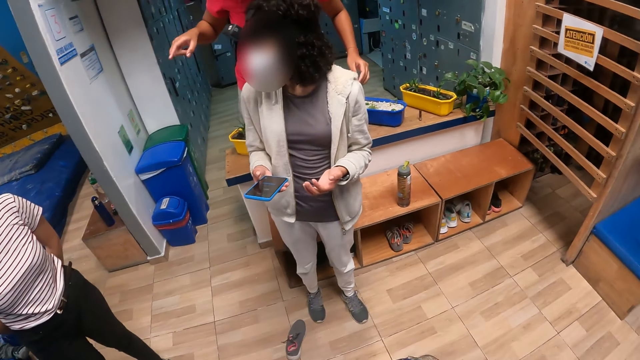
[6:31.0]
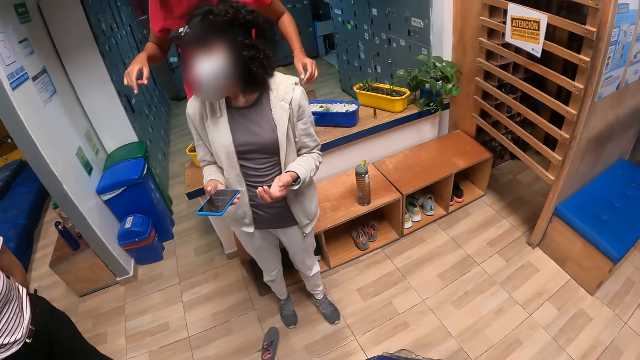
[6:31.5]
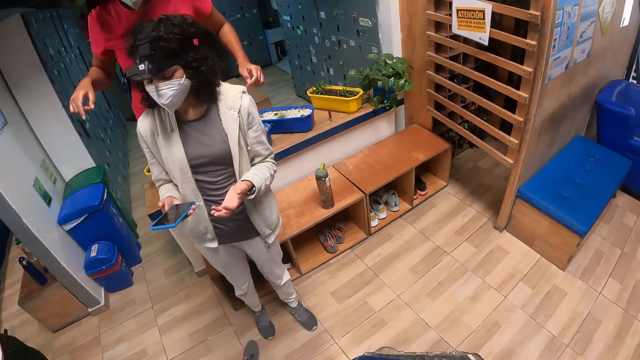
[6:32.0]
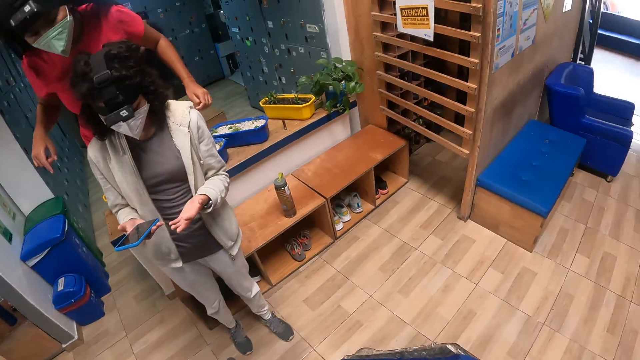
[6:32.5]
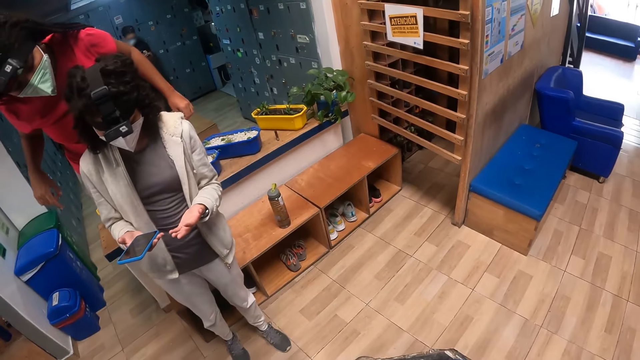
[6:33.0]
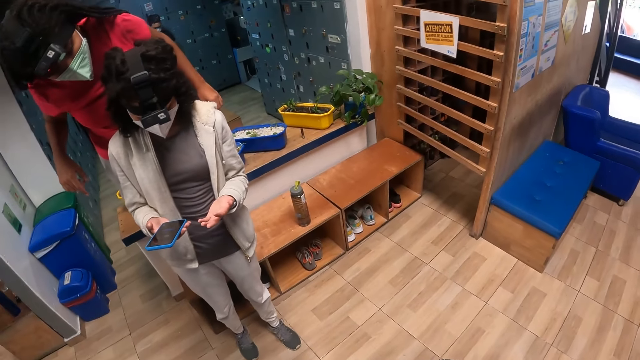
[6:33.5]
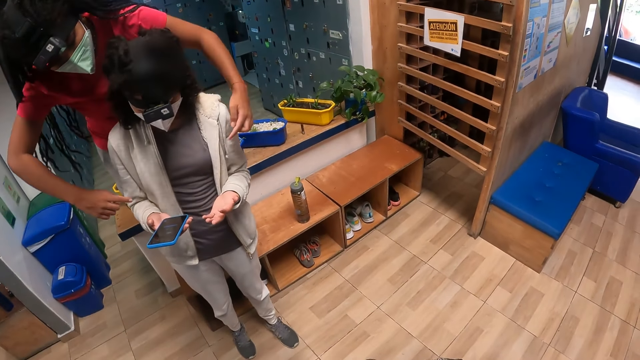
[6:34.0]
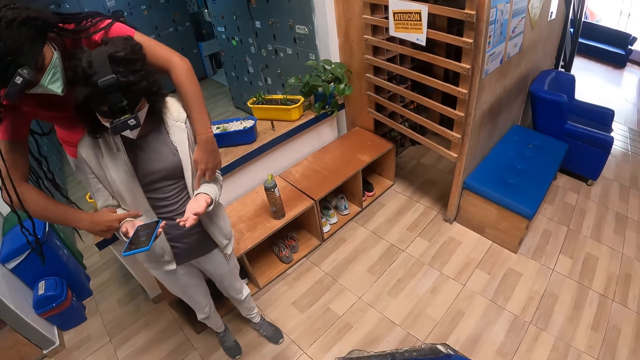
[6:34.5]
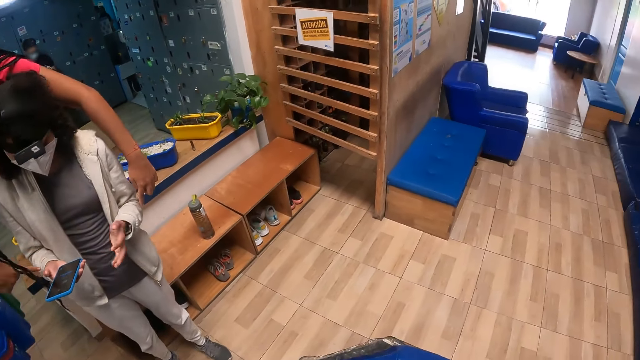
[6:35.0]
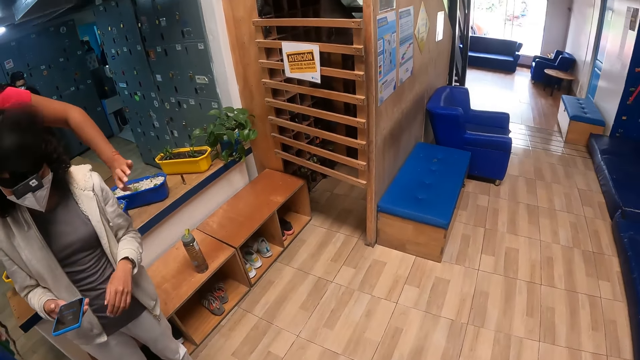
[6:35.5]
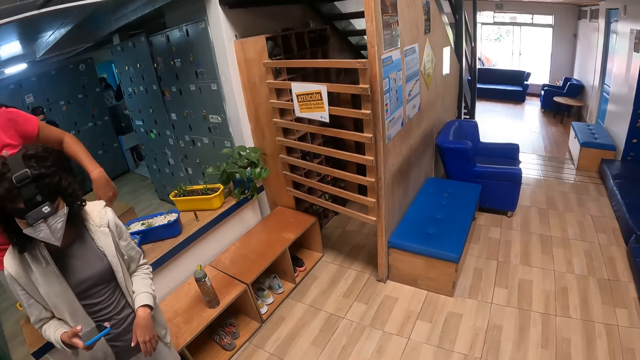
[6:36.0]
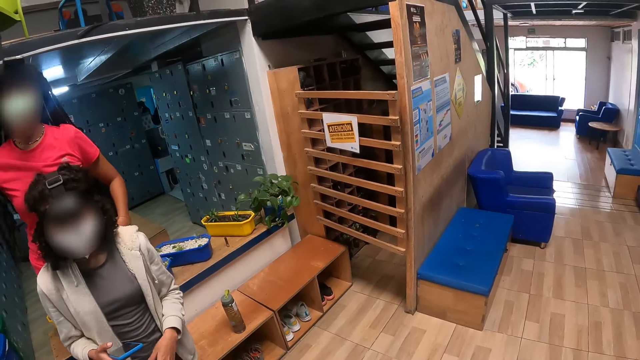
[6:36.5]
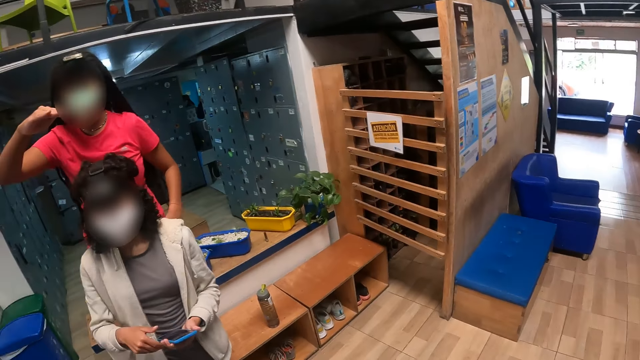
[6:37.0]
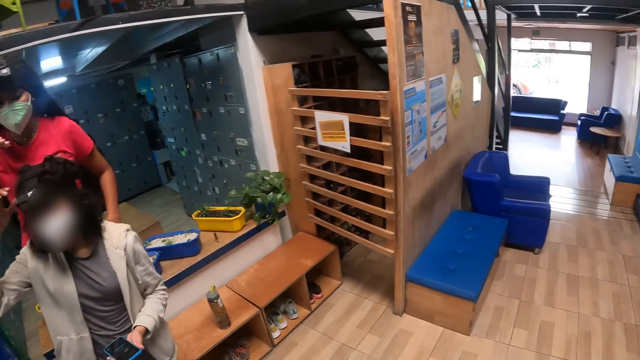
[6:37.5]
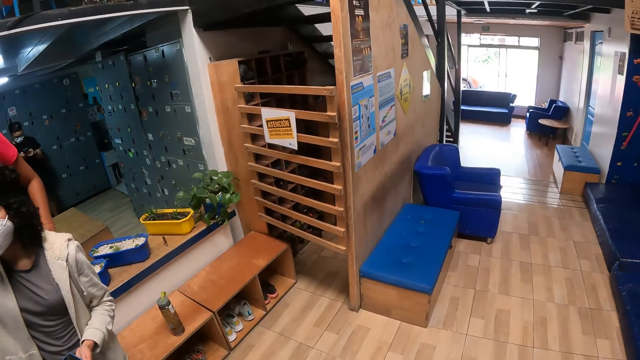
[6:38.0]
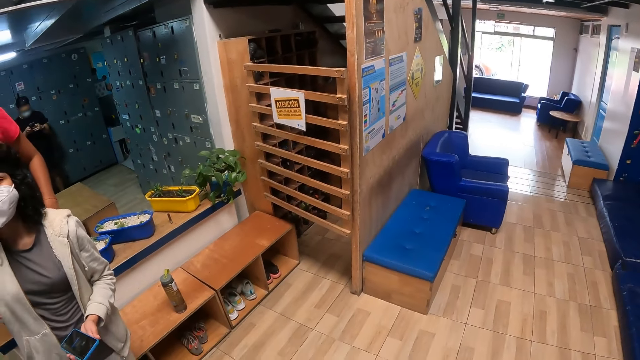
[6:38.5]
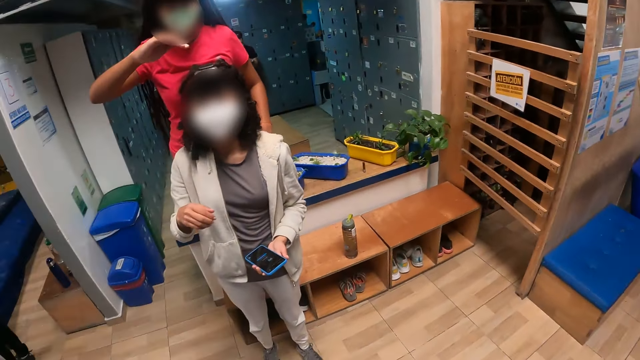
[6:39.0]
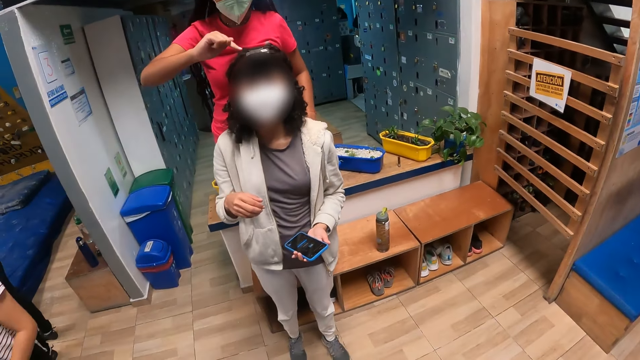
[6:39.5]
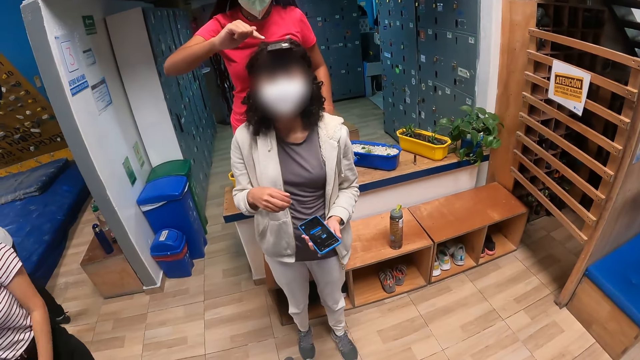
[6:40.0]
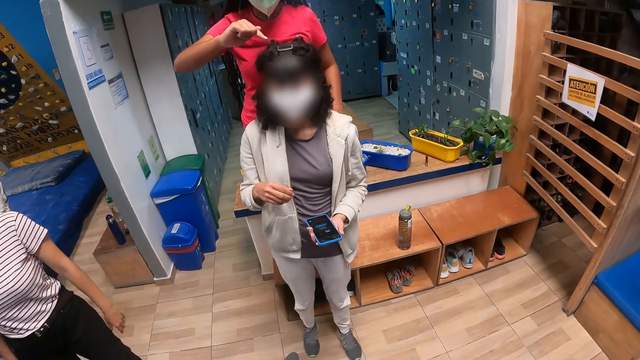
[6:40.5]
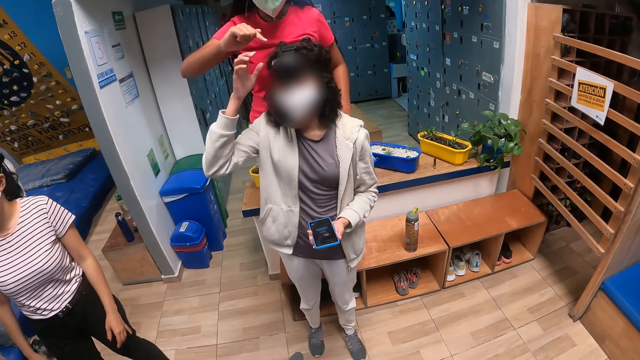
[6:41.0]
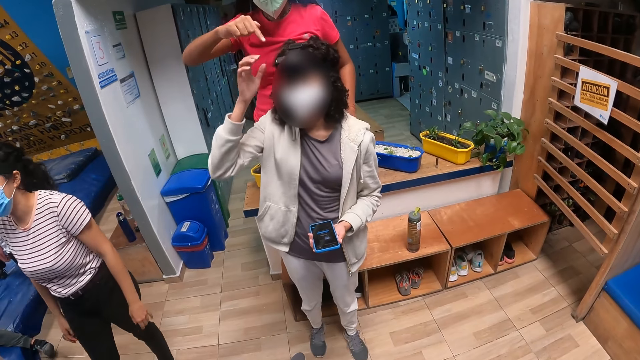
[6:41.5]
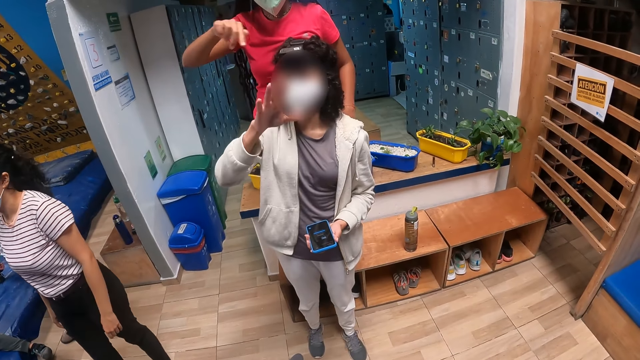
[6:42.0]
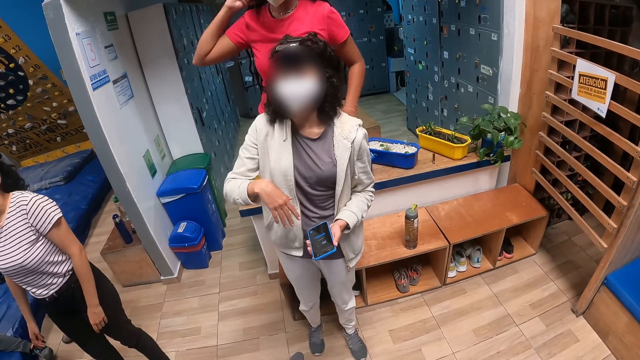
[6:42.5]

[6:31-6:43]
A woman passes the phone from her right hand to her left hand.

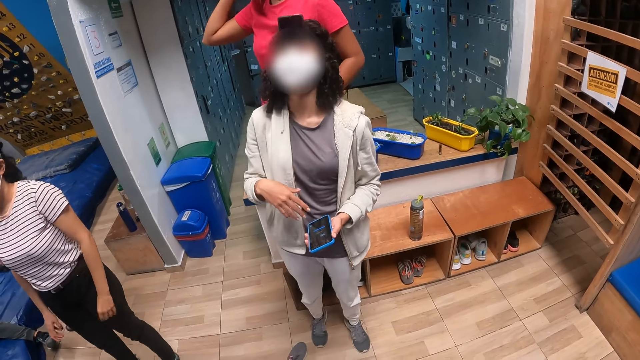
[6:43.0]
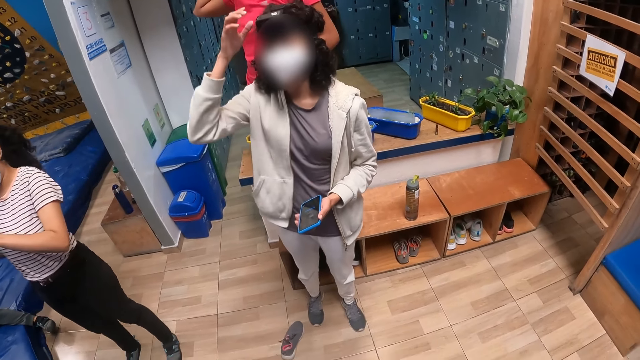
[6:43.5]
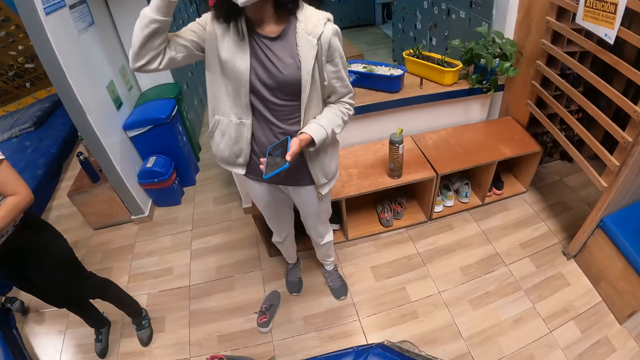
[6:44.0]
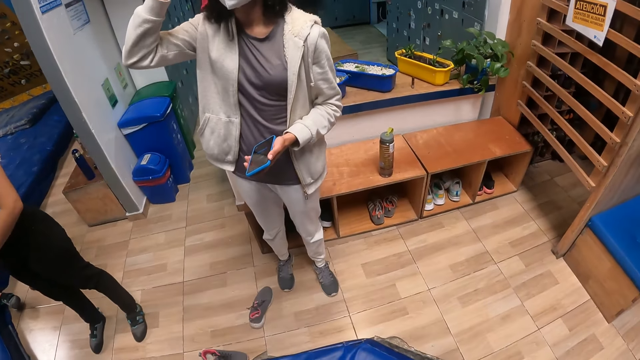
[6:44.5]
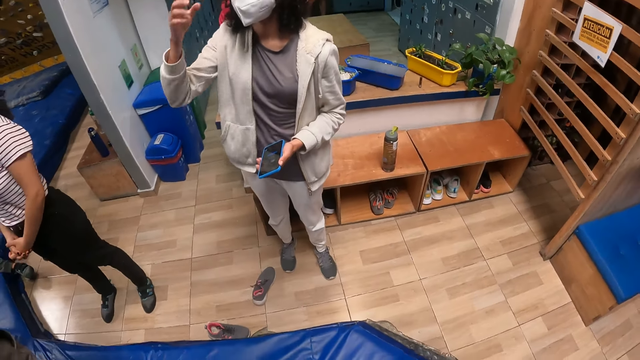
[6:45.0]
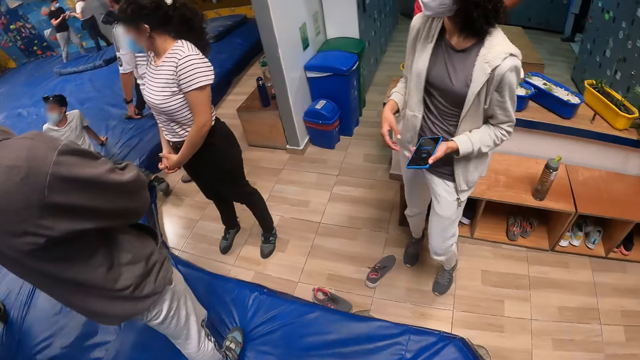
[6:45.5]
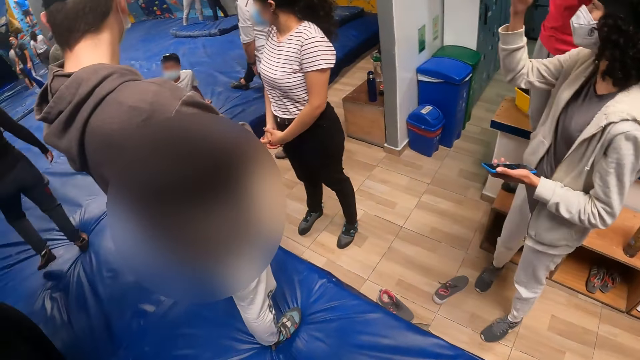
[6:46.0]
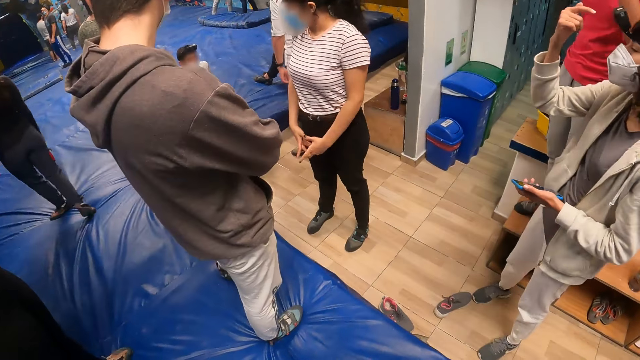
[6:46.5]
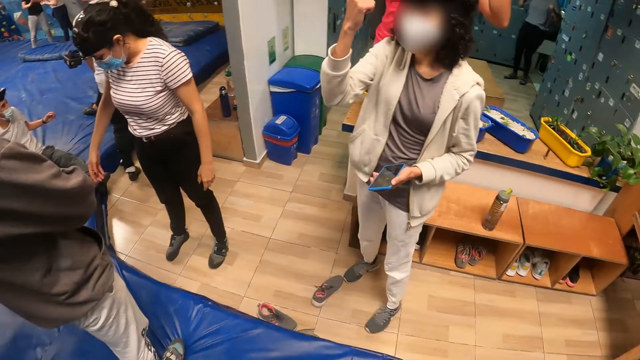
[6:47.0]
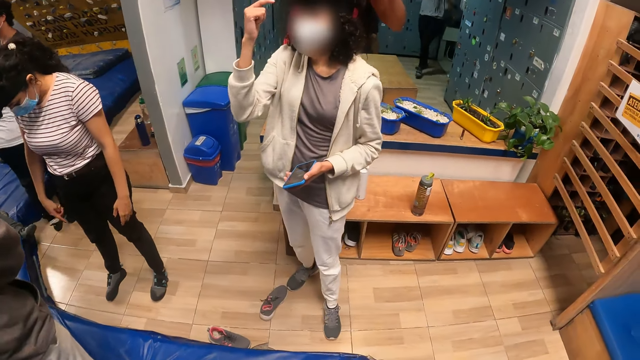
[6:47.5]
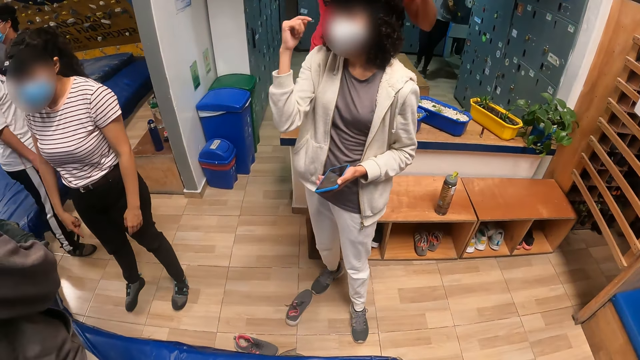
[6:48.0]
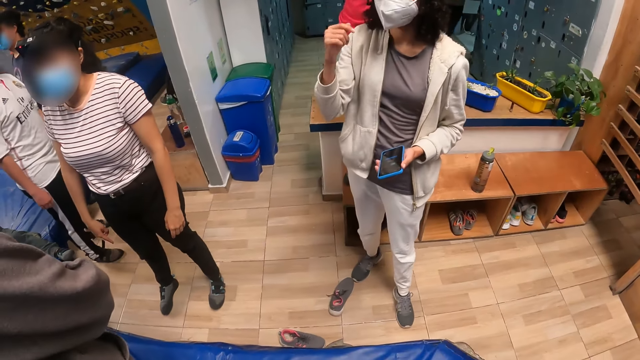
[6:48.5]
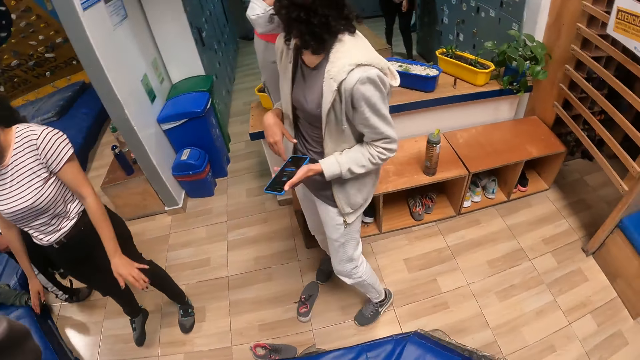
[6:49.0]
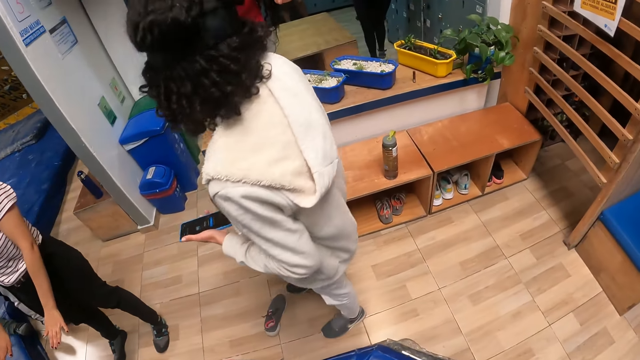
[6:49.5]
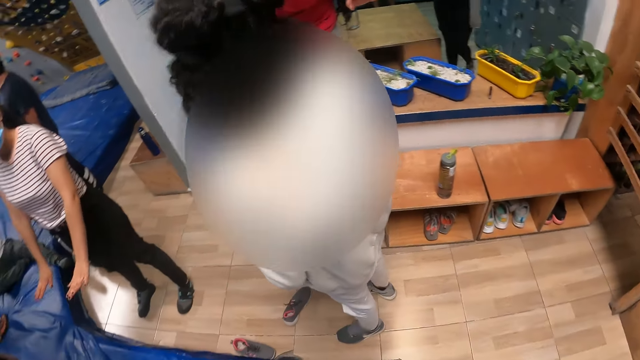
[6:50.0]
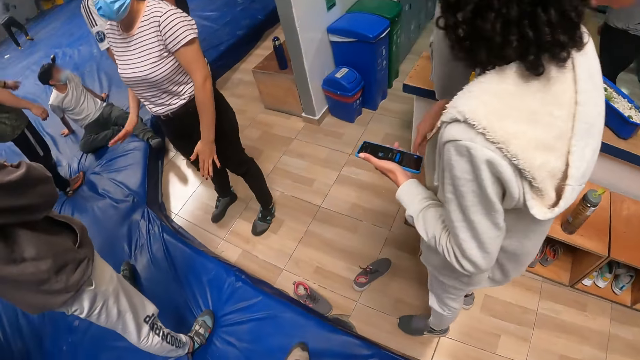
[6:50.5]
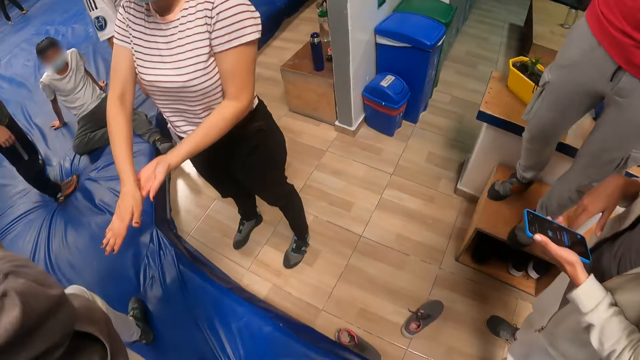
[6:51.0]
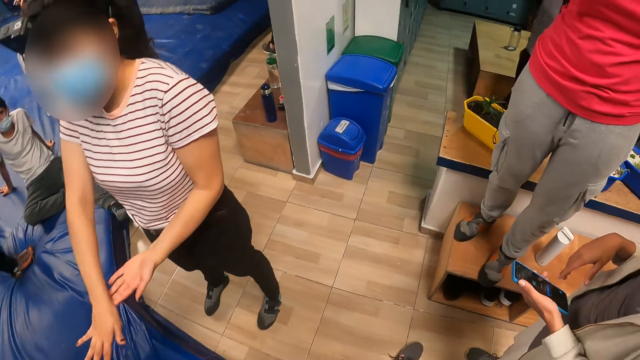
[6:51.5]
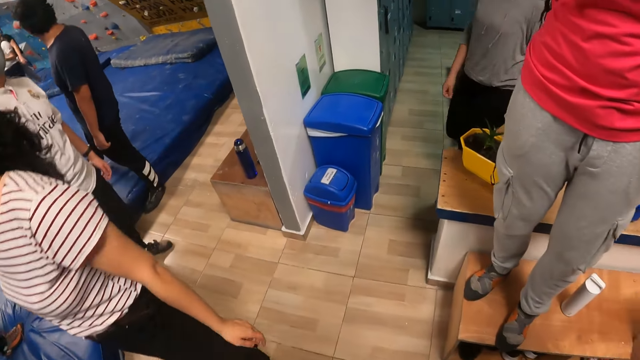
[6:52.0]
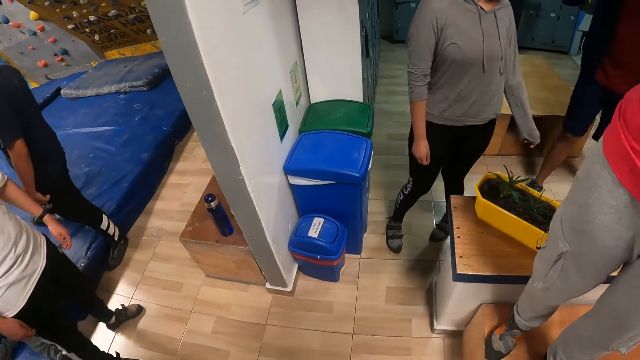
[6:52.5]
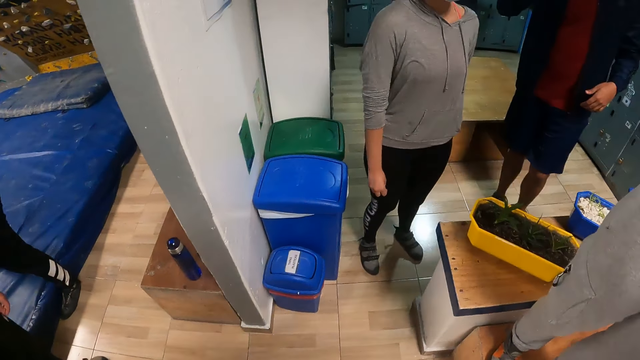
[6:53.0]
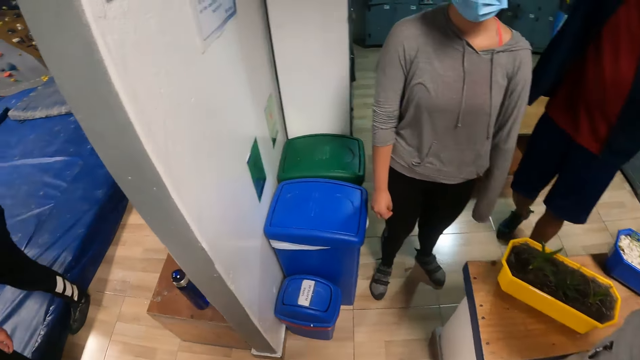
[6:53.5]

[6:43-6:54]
The camera wearer looks around.
